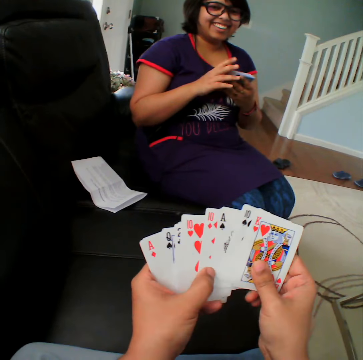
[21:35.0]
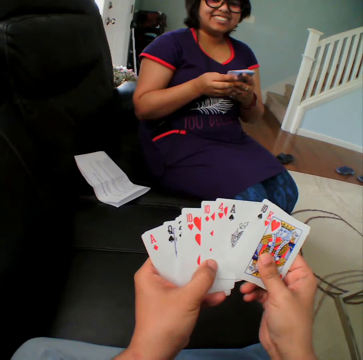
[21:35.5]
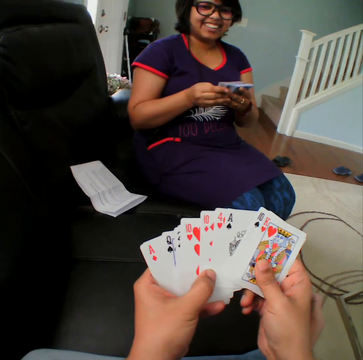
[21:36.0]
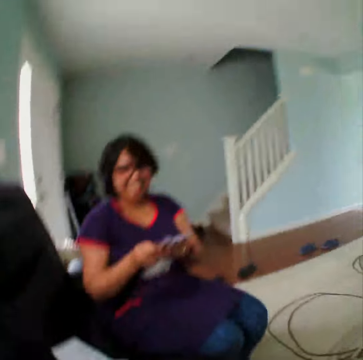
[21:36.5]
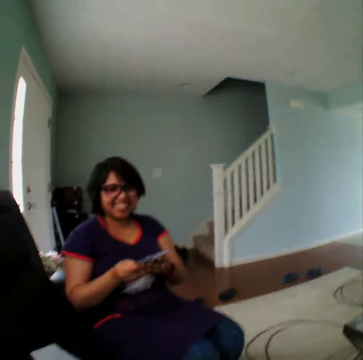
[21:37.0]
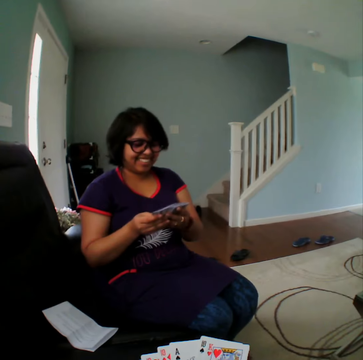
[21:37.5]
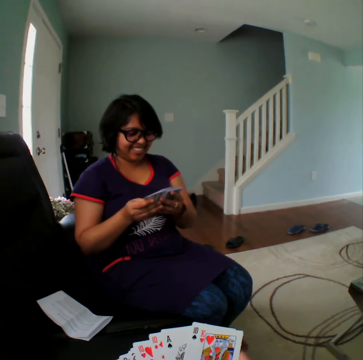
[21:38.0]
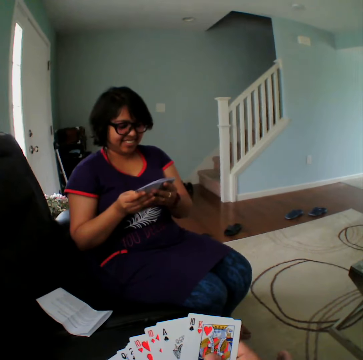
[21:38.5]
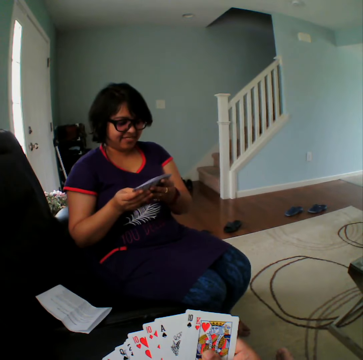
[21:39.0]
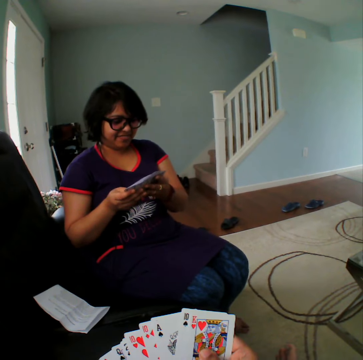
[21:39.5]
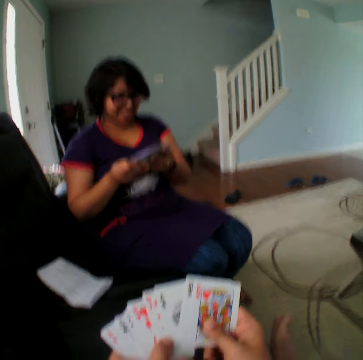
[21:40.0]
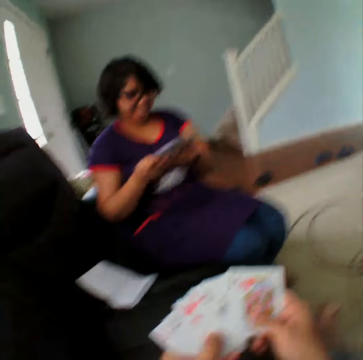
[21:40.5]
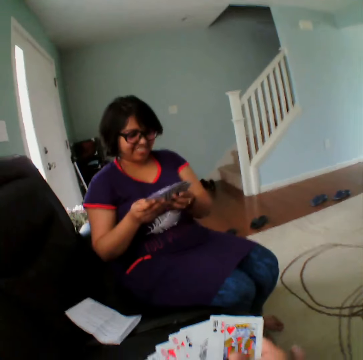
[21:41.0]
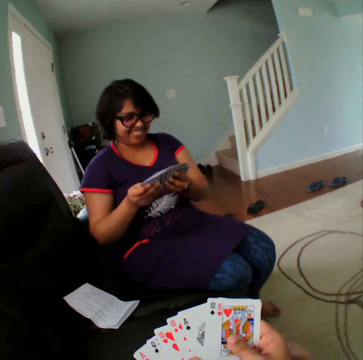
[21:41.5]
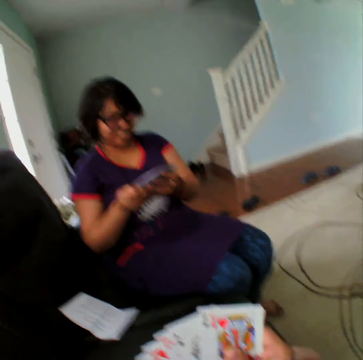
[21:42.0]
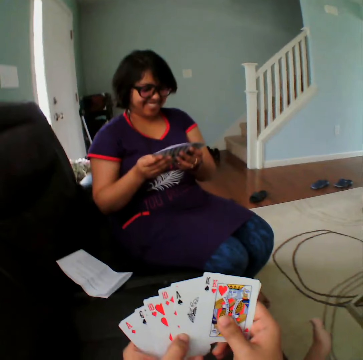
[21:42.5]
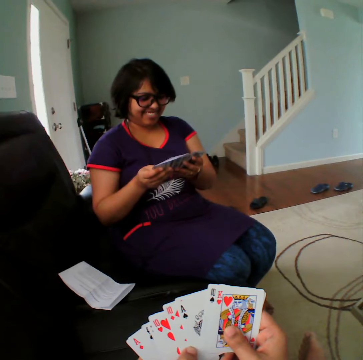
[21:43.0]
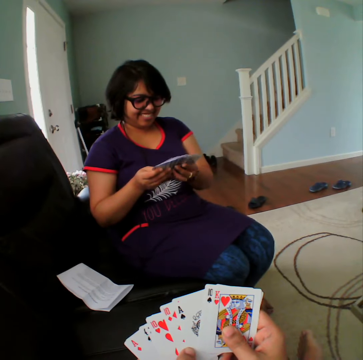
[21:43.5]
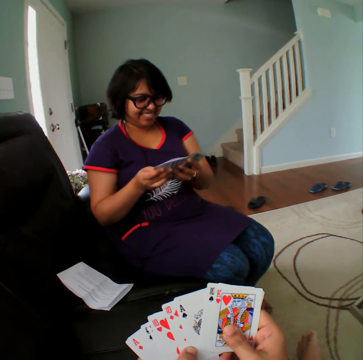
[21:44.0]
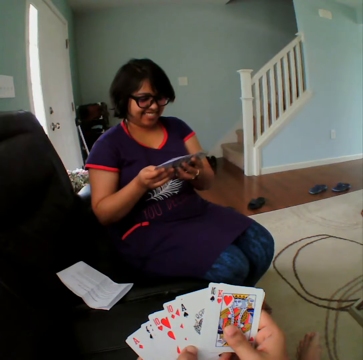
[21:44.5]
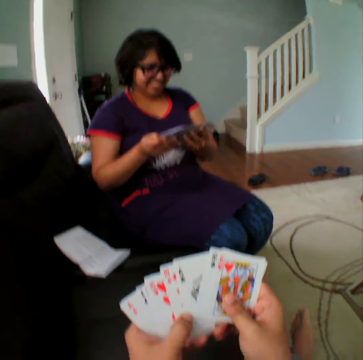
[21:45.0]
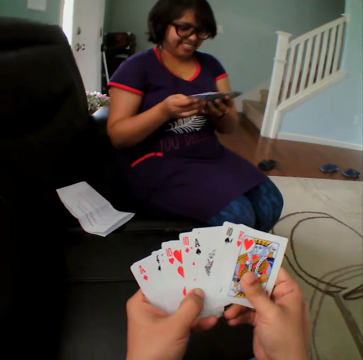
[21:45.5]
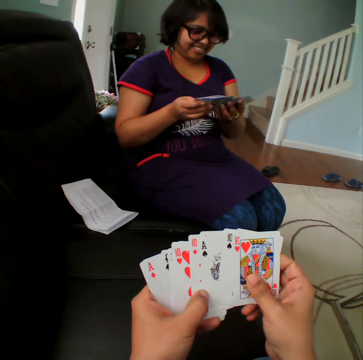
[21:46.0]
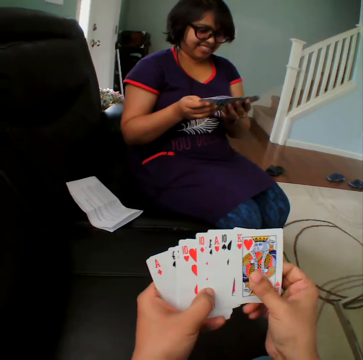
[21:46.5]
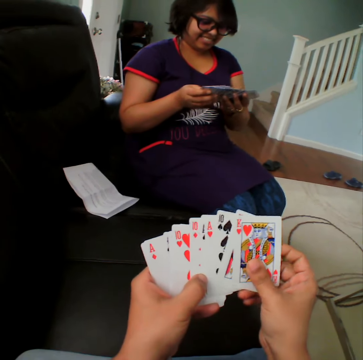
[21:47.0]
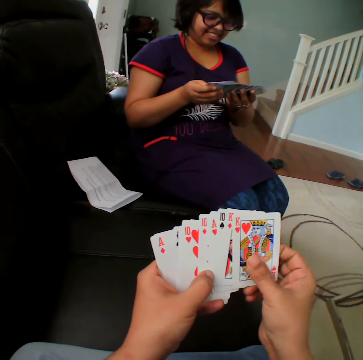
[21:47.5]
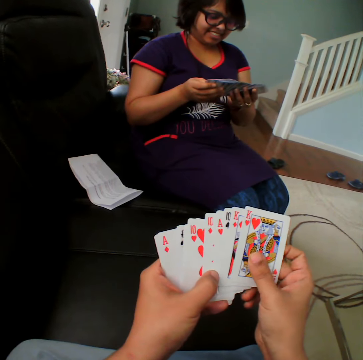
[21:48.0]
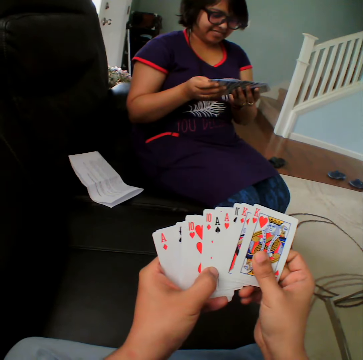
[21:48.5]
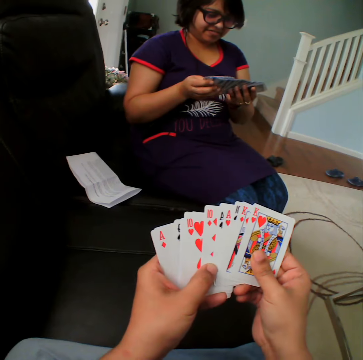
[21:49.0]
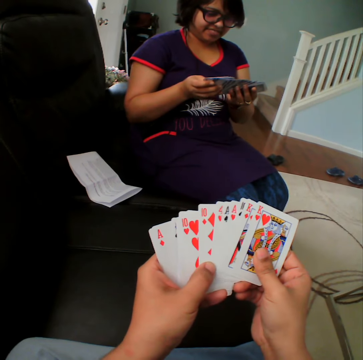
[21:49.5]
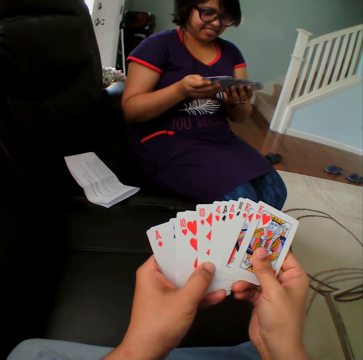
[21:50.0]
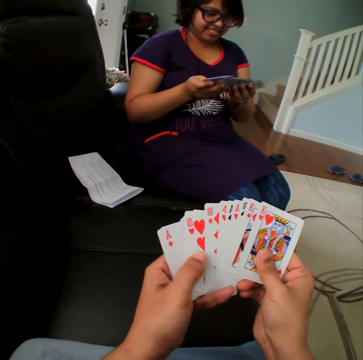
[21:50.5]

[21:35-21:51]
A person selects the cards. The camera wearer selects the cards.

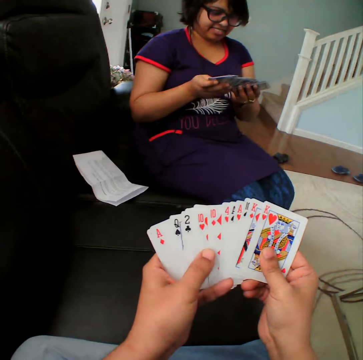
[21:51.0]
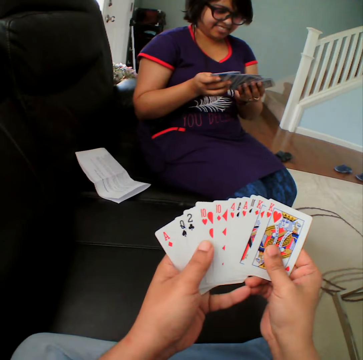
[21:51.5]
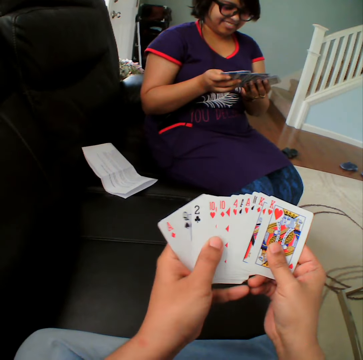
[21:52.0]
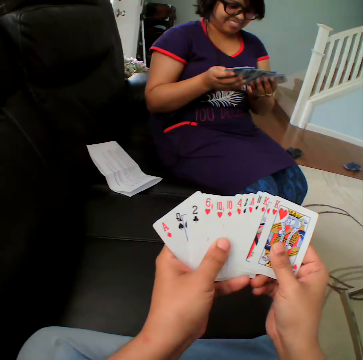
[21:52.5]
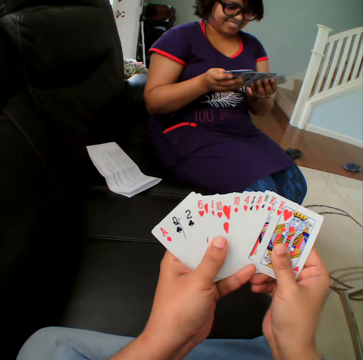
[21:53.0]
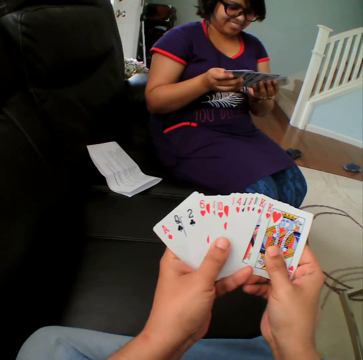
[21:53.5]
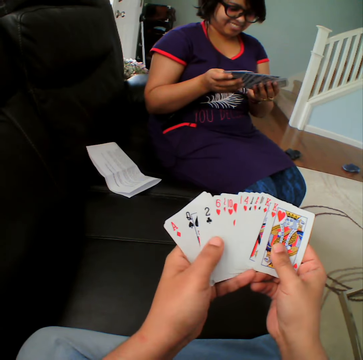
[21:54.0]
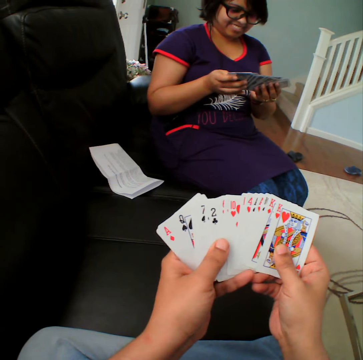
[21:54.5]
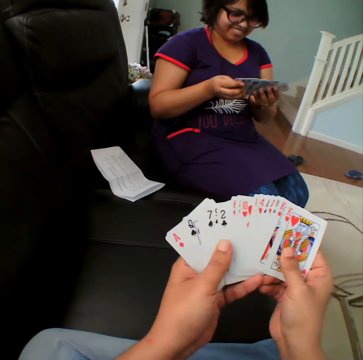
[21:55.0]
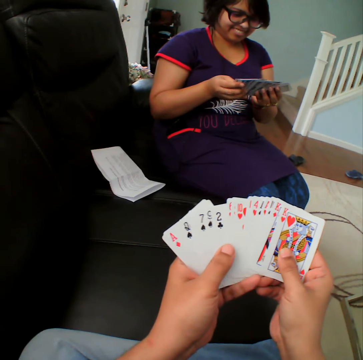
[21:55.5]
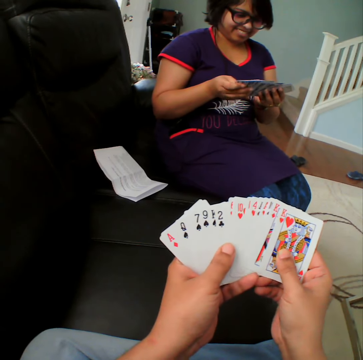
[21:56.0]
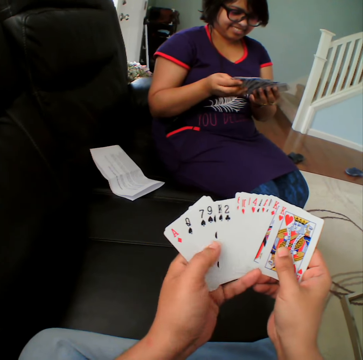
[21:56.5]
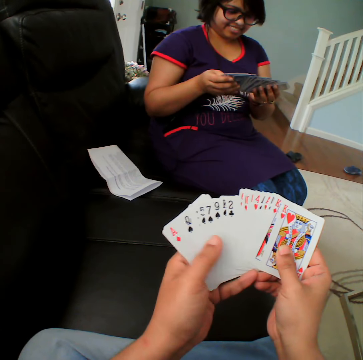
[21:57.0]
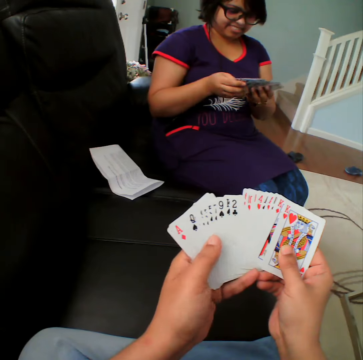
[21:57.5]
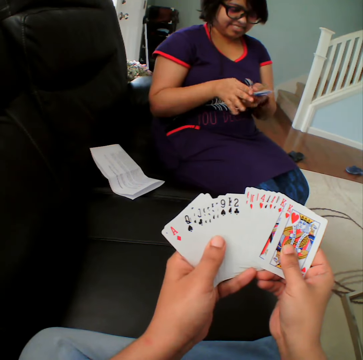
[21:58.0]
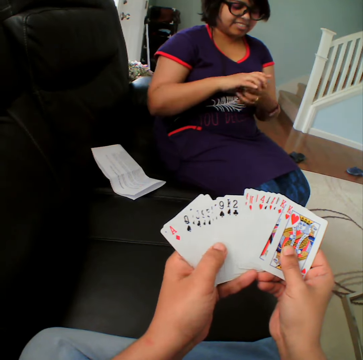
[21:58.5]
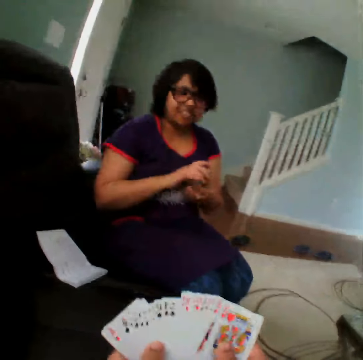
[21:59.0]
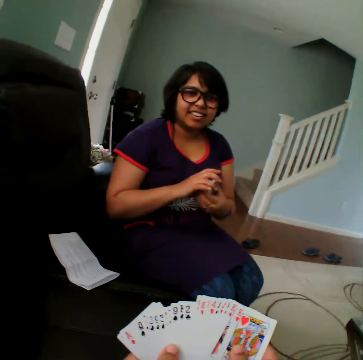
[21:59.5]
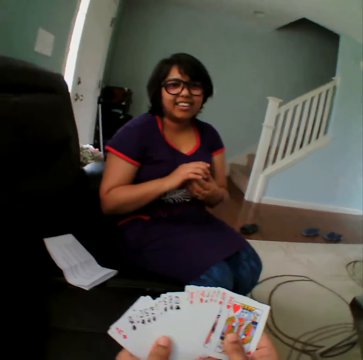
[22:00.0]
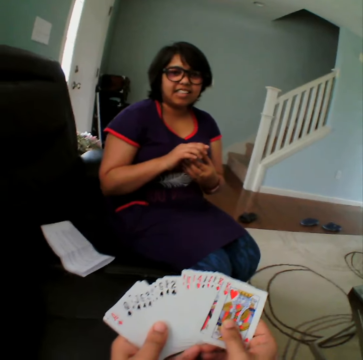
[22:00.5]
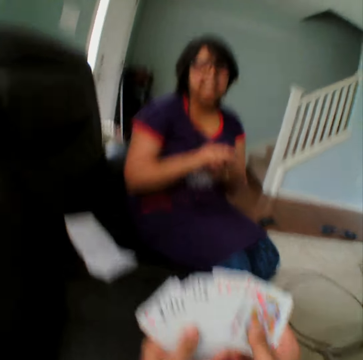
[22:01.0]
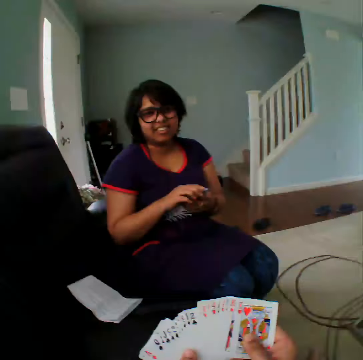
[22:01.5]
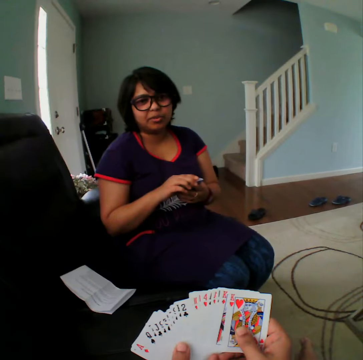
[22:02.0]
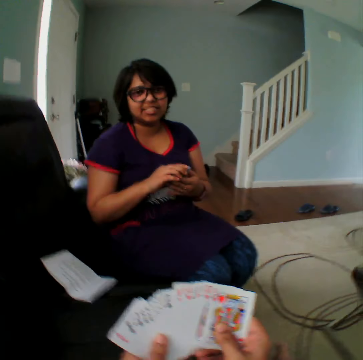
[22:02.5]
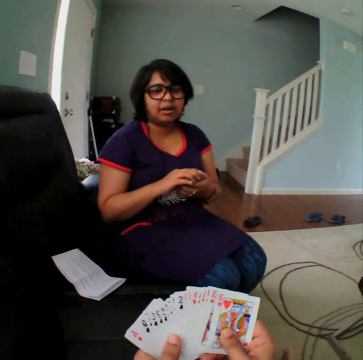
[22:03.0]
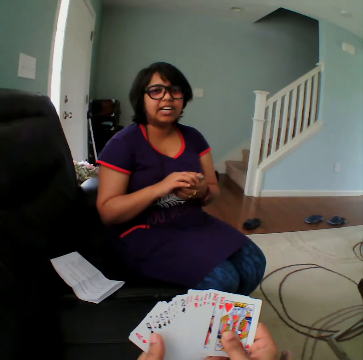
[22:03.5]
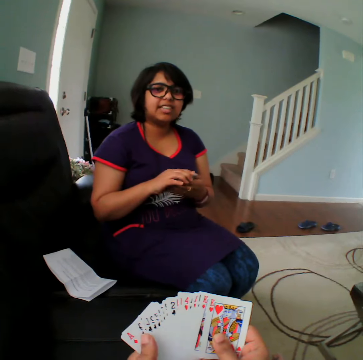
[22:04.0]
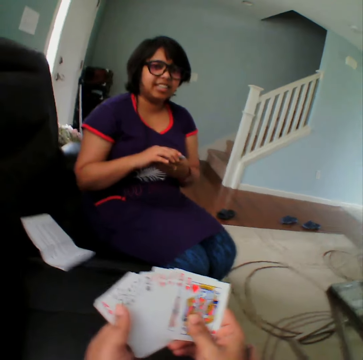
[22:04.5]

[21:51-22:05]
A person converses with the camera wearer.

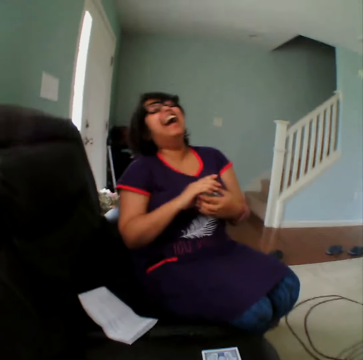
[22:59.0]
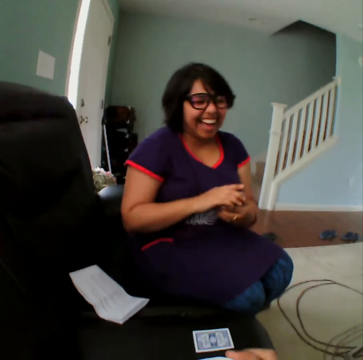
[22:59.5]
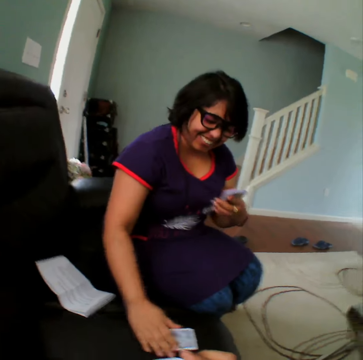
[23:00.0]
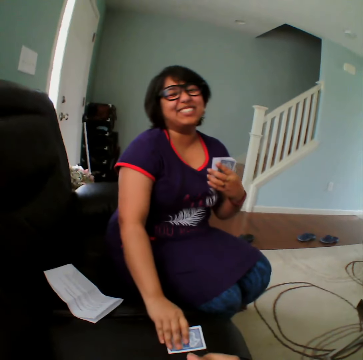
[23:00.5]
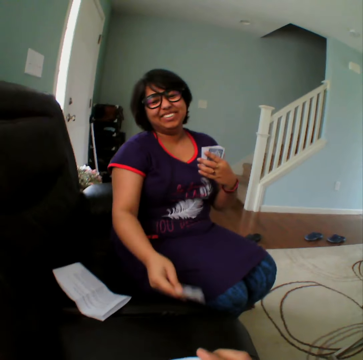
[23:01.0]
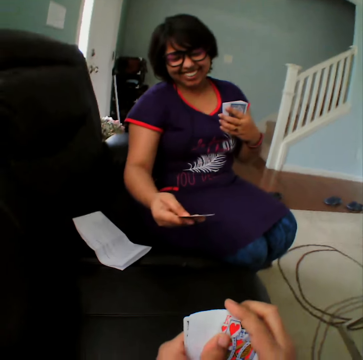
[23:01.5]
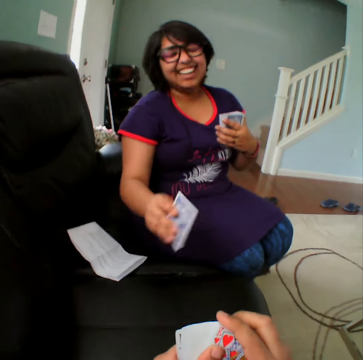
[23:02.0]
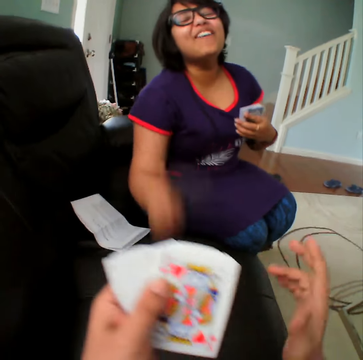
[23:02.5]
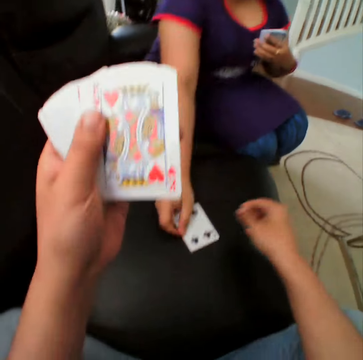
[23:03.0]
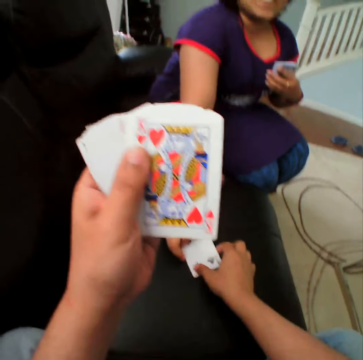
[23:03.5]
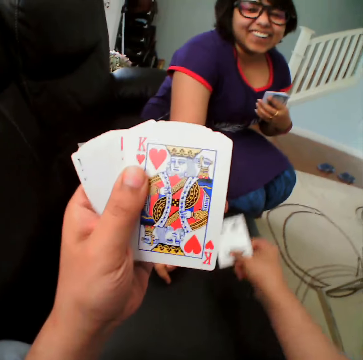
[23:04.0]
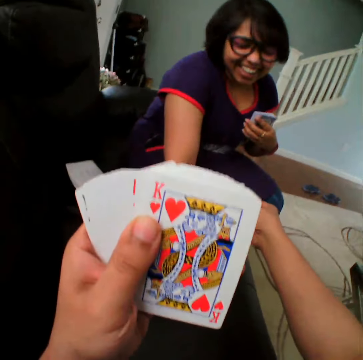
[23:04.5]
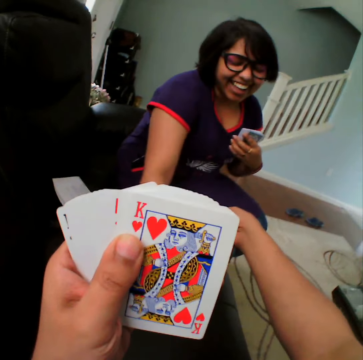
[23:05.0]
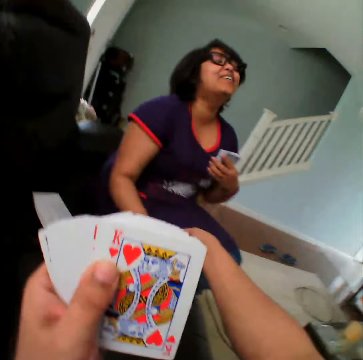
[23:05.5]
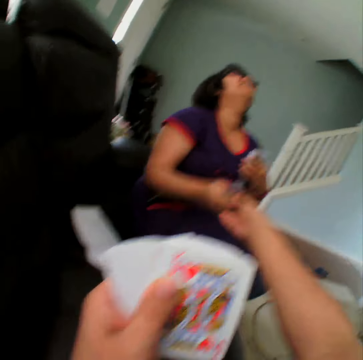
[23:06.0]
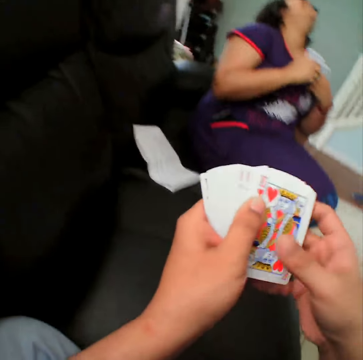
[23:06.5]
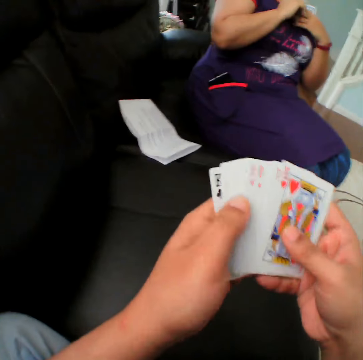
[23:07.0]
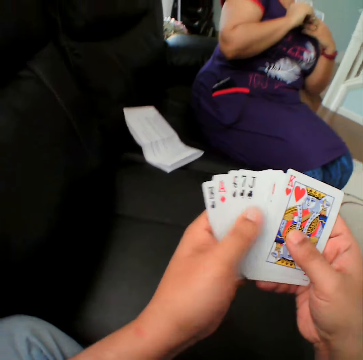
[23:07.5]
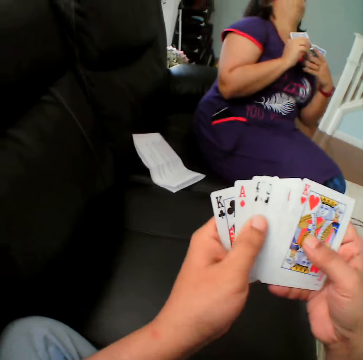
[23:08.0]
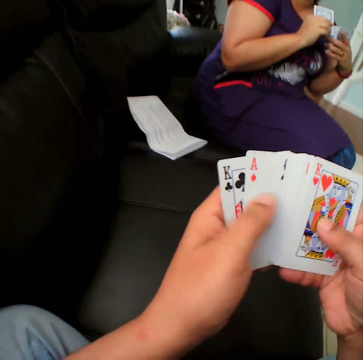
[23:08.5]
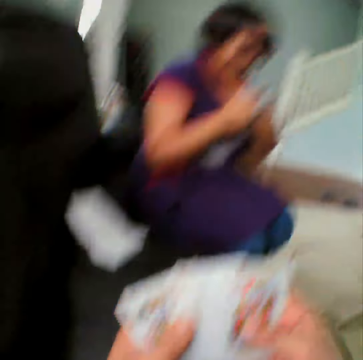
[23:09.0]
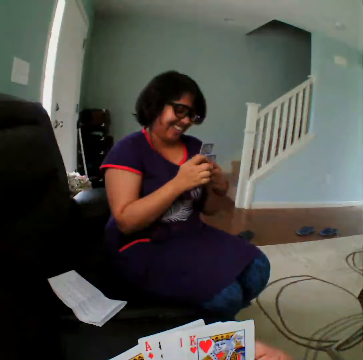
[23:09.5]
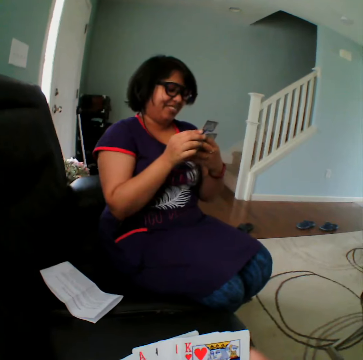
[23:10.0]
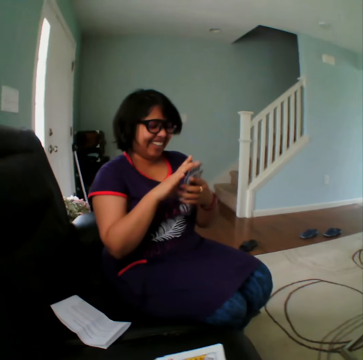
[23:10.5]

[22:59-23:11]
A woman picks the card from the couch. She hands the card to the camera wearer and puts the card down. The camera wearer picks the card. They hand the card back to the woman. They select the cards.
